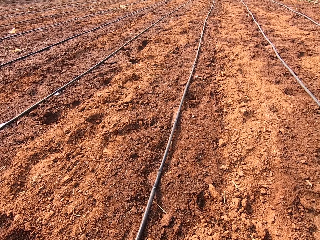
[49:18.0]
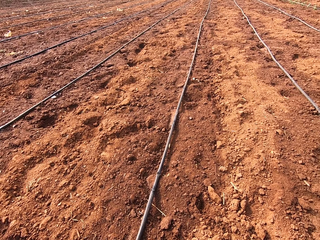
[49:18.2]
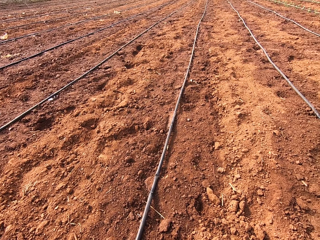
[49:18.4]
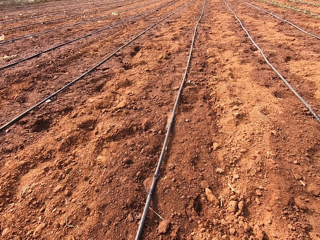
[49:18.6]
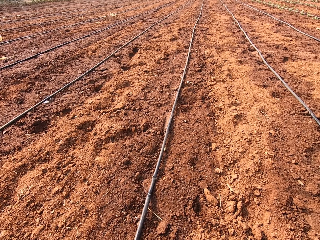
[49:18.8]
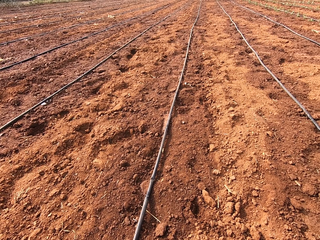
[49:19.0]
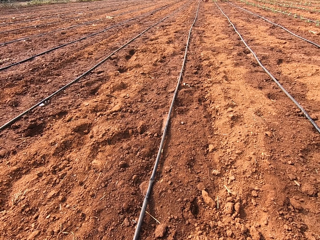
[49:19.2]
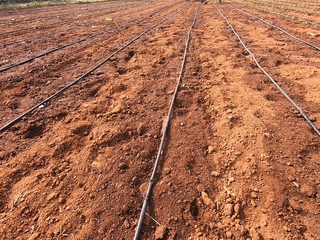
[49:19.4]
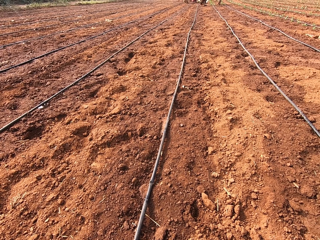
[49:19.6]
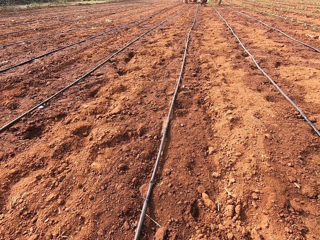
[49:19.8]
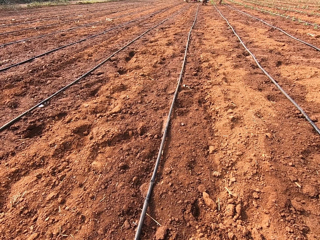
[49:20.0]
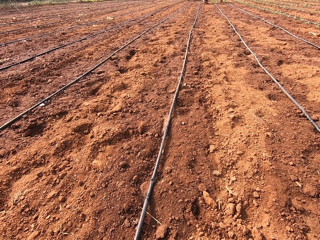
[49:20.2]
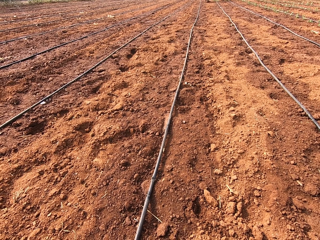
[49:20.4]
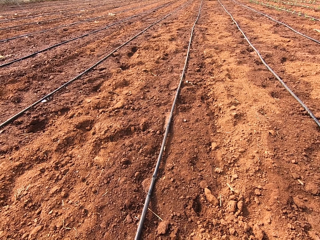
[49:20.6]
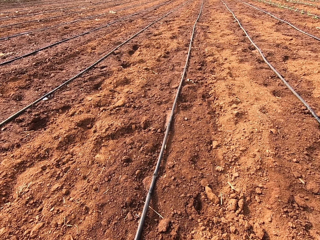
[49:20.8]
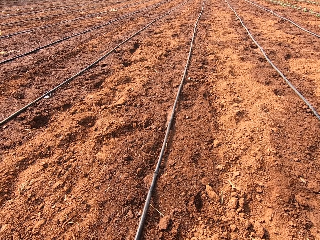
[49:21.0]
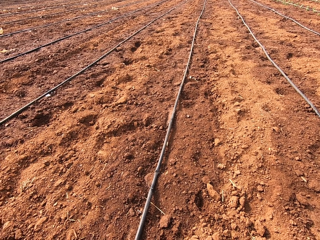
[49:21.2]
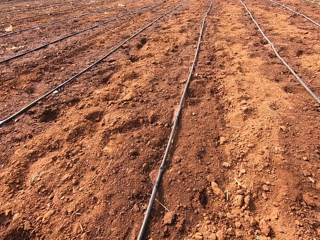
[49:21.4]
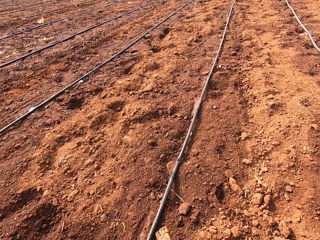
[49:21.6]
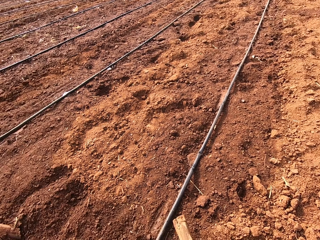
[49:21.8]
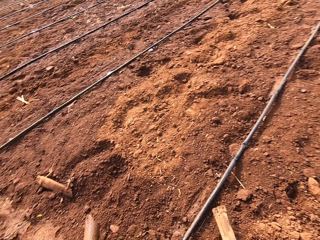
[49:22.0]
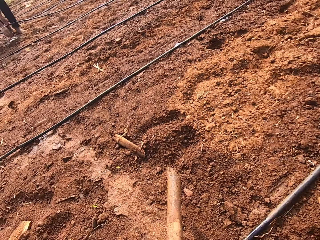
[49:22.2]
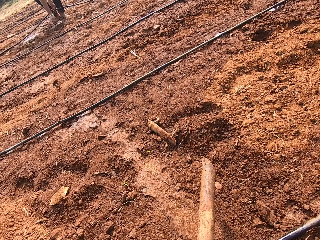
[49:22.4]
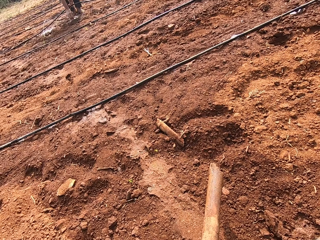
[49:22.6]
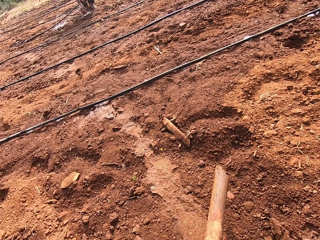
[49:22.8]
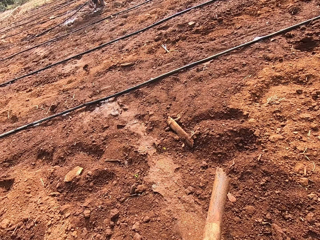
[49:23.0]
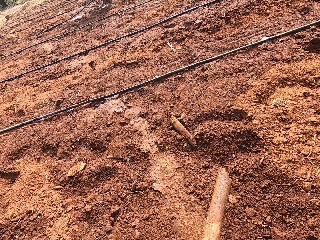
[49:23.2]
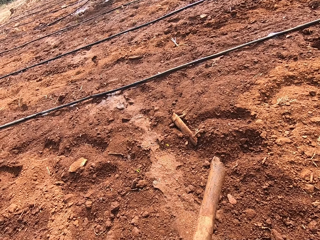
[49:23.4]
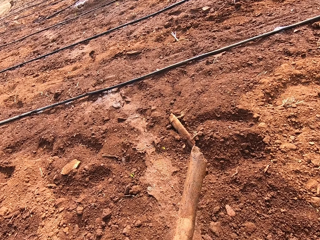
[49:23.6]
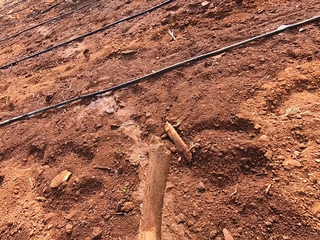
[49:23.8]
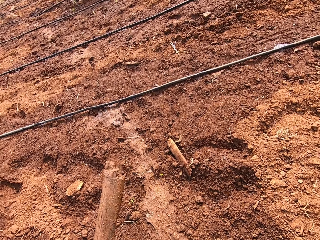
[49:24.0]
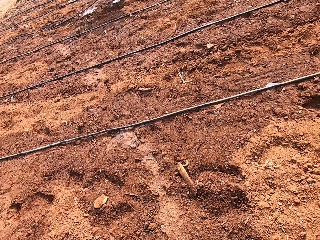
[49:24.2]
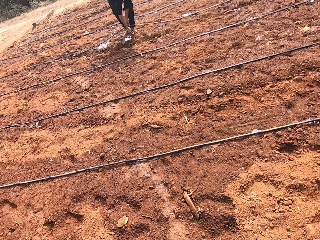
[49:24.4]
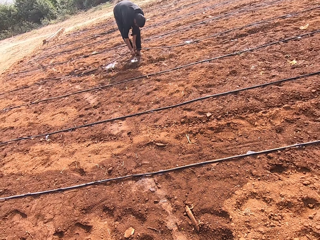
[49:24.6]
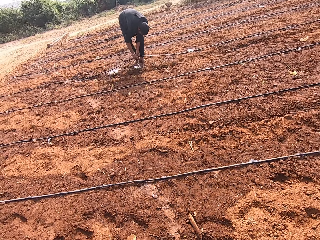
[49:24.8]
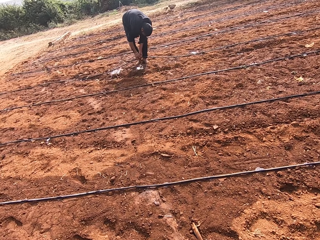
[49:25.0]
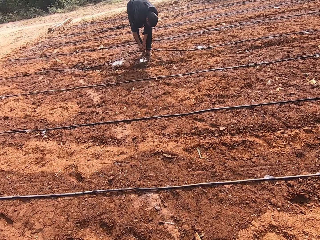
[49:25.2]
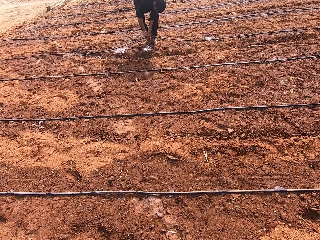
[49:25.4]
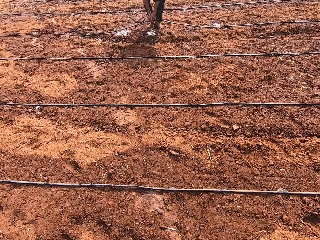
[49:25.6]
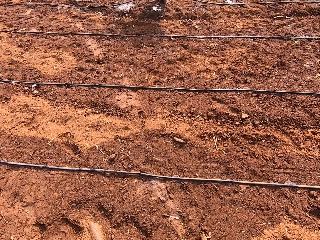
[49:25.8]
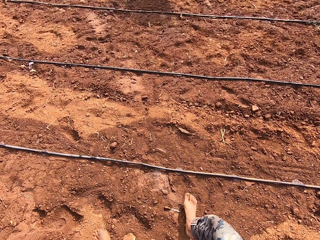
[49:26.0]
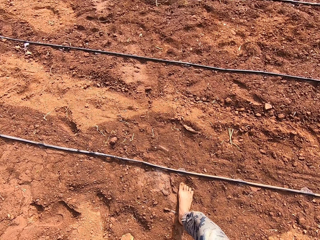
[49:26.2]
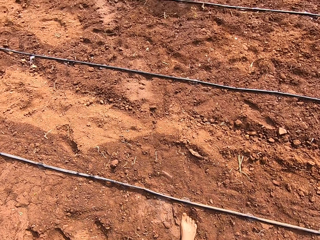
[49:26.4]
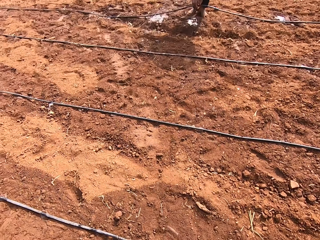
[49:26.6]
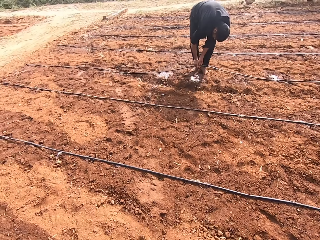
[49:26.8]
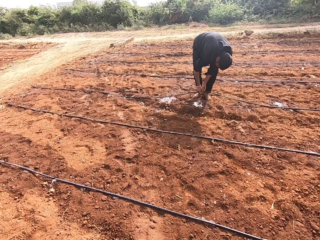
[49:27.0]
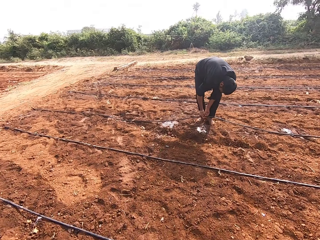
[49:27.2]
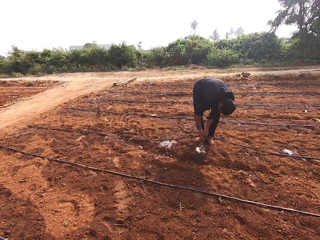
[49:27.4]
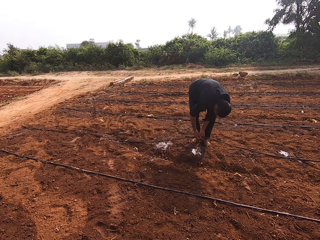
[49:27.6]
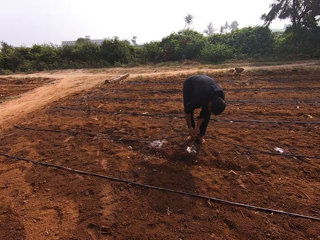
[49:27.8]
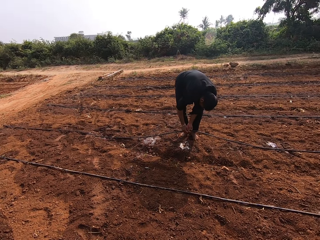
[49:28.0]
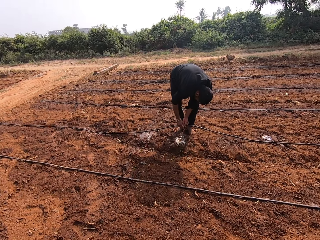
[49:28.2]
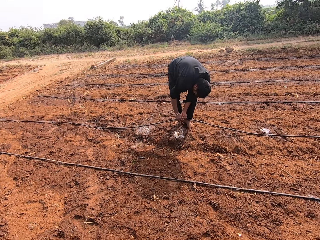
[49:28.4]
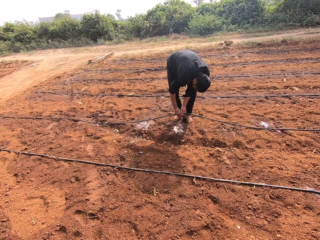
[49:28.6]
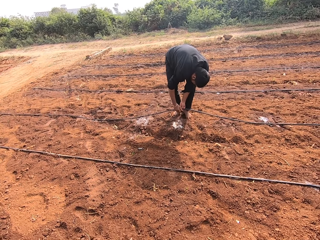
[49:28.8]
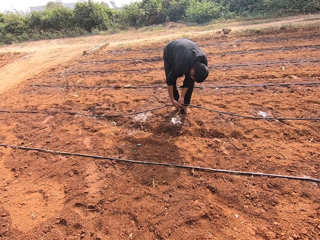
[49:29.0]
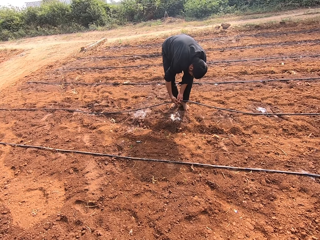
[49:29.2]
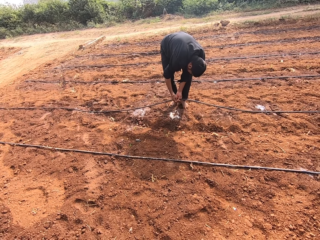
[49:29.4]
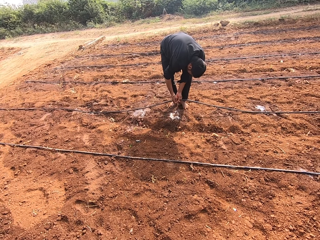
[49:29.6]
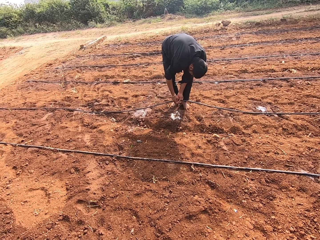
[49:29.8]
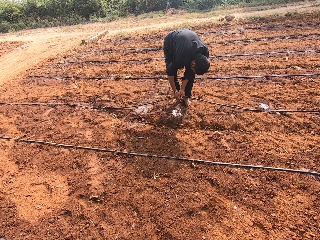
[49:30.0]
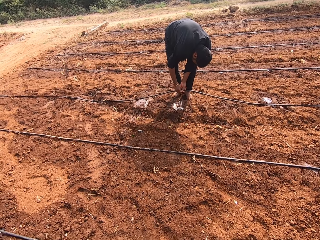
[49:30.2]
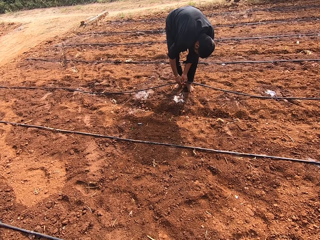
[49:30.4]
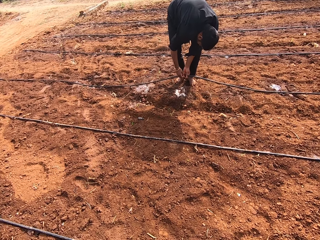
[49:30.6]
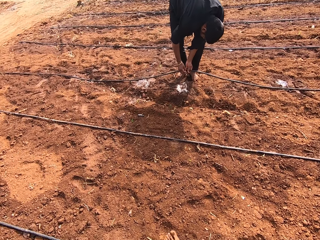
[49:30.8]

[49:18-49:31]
A man fixes a pipe on the ground with both hands. The camera wearer walks to the man.

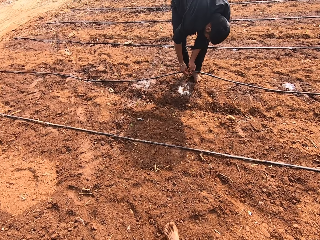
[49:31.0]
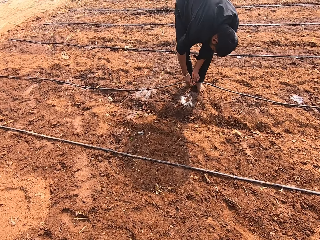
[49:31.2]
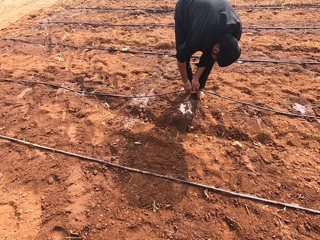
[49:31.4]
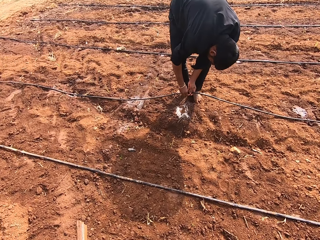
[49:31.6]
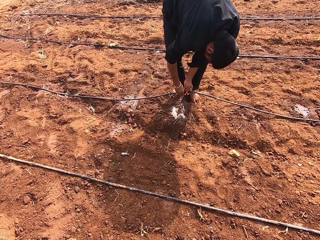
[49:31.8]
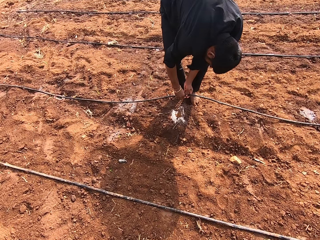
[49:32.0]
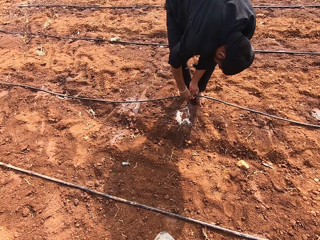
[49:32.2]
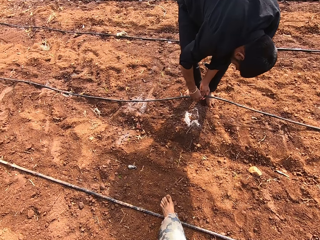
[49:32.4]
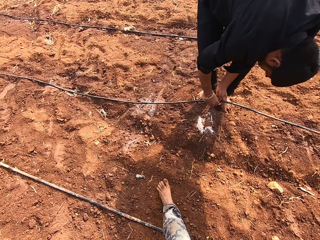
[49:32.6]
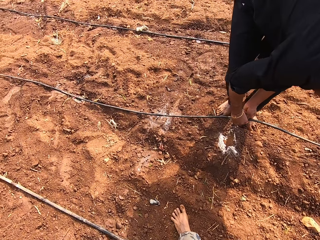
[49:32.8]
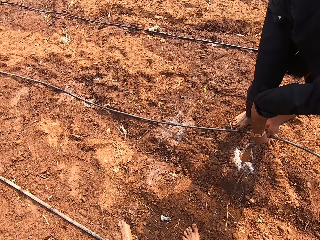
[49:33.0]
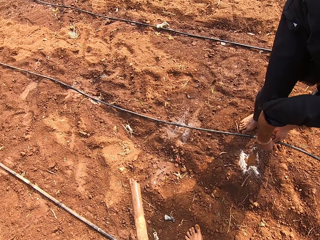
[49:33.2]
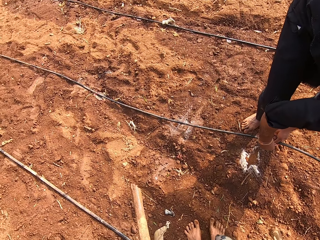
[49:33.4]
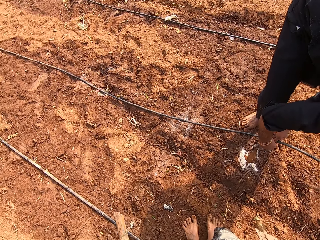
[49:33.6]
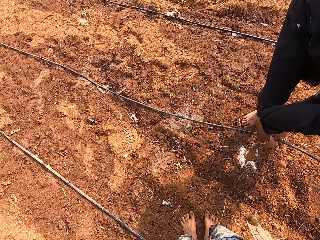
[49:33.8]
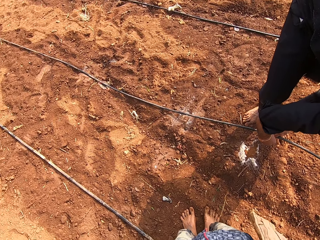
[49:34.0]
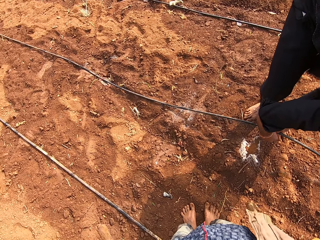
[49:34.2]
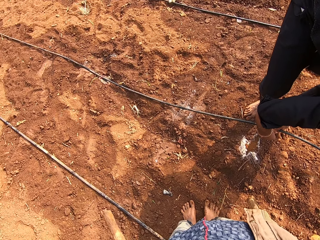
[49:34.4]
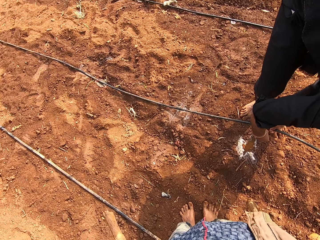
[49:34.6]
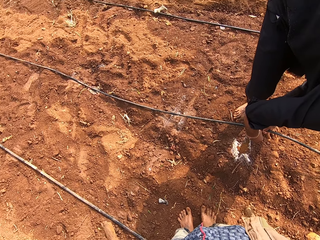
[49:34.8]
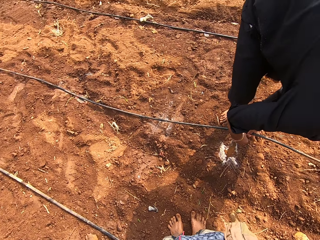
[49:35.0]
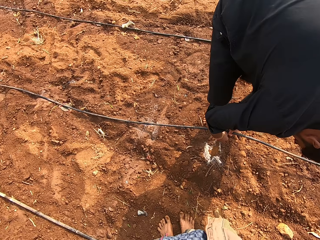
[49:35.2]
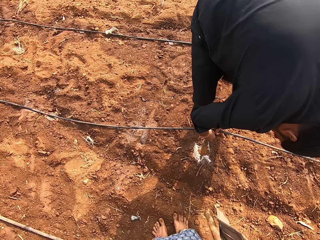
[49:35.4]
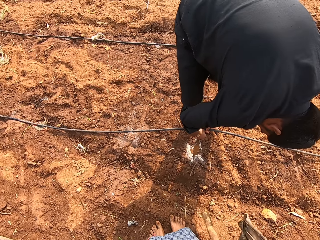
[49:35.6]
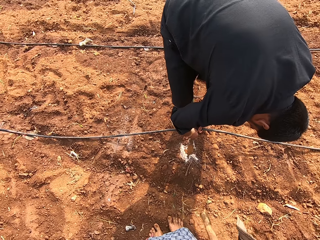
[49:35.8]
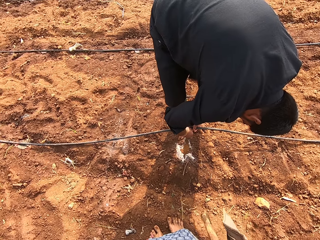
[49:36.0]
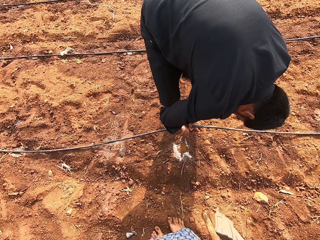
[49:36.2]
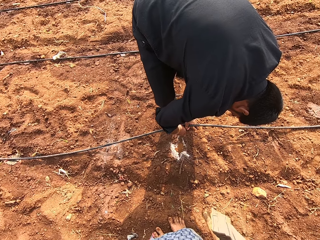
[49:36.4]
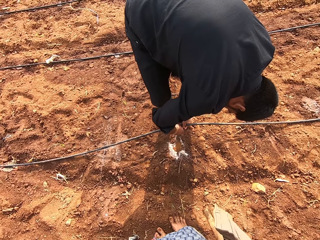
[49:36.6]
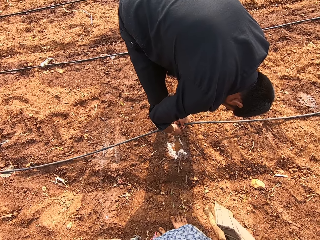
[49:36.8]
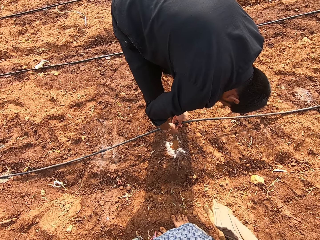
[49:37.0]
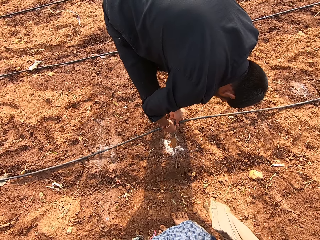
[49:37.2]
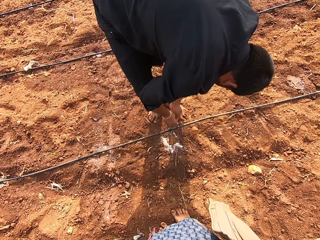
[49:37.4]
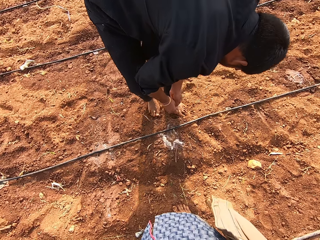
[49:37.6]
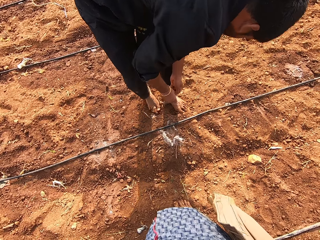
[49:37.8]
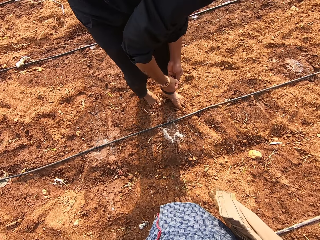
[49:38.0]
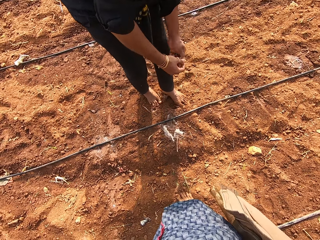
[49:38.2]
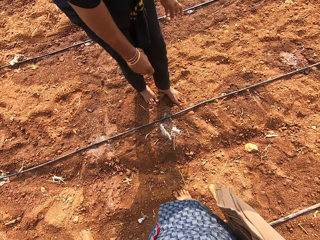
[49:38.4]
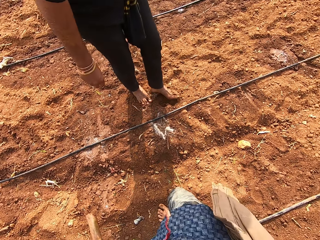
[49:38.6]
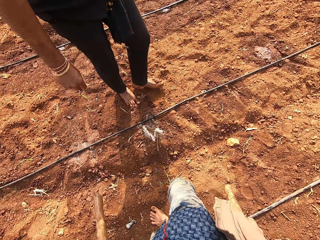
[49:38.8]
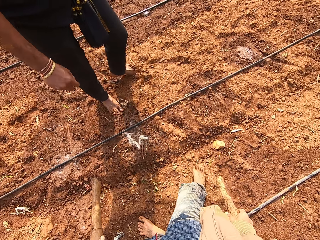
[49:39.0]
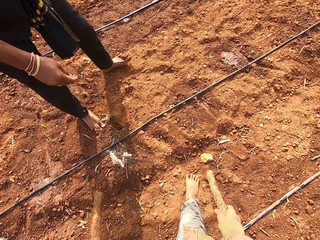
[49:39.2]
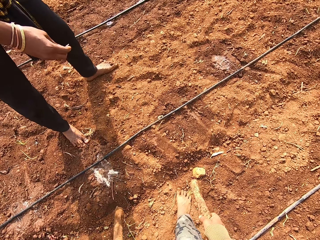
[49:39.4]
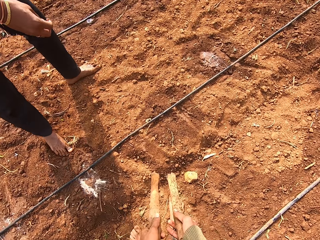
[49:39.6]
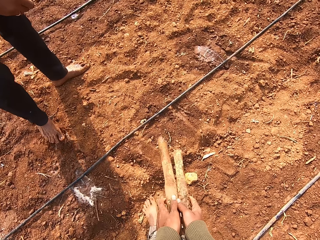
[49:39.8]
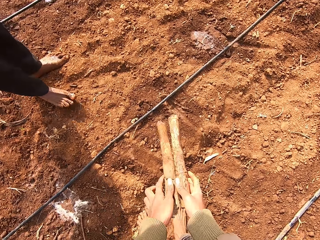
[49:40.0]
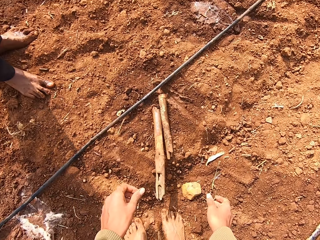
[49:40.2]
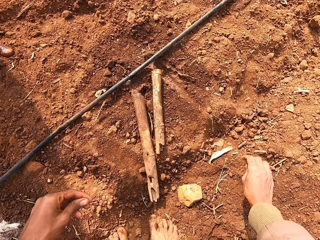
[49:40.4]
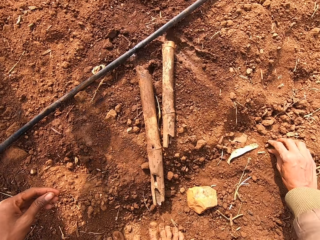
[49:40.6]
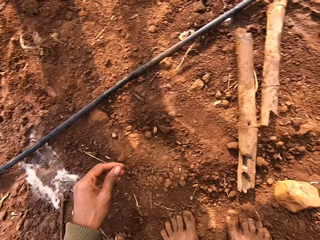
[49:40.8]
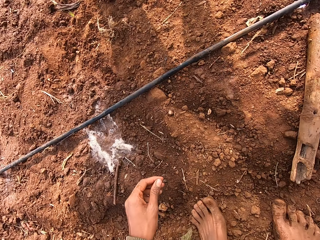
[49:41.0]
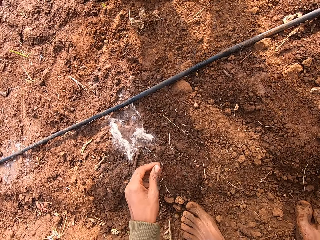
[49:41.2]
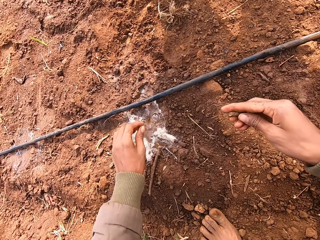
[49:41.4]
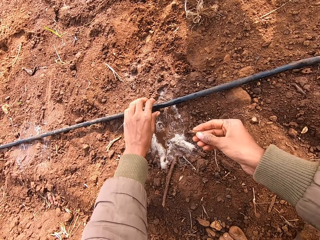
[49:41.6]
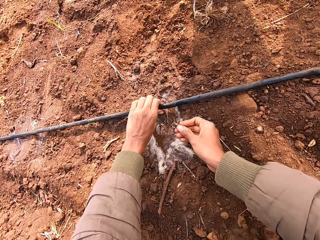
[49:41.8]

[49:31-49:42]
A man drops the pipe in his hands on the ground. The camera wearer talks to the man. He drops the two sticks in his hands on the ground. He picks up a stick from the ground with his right hand.
